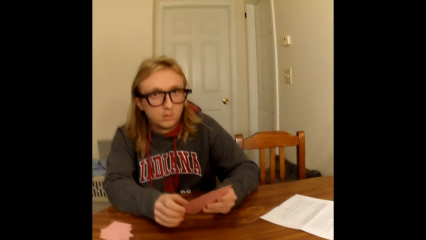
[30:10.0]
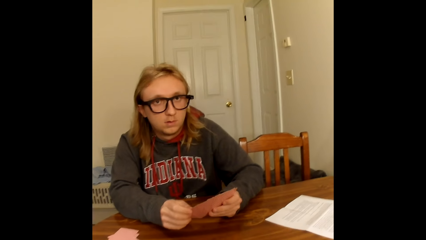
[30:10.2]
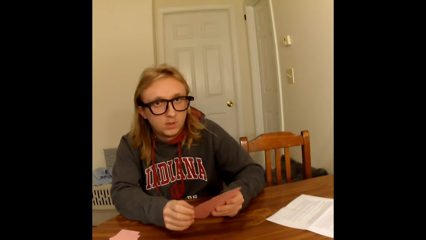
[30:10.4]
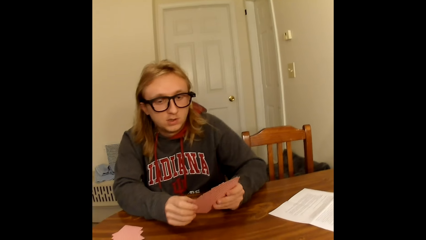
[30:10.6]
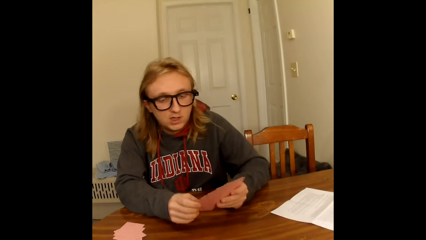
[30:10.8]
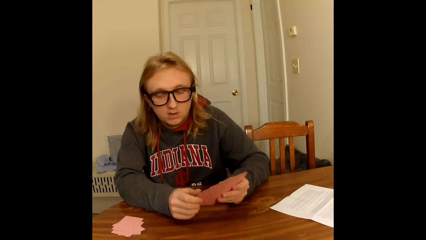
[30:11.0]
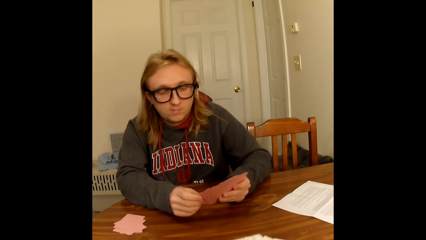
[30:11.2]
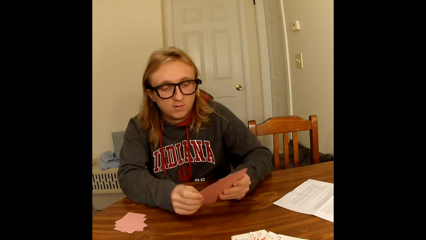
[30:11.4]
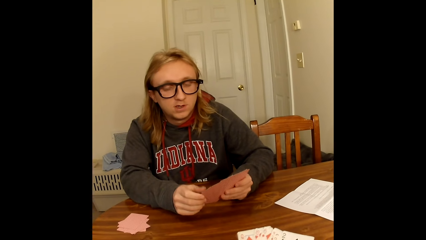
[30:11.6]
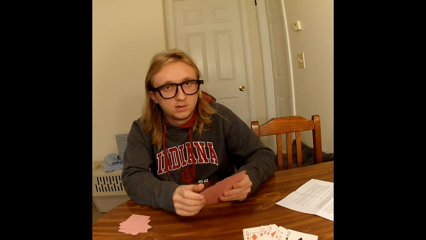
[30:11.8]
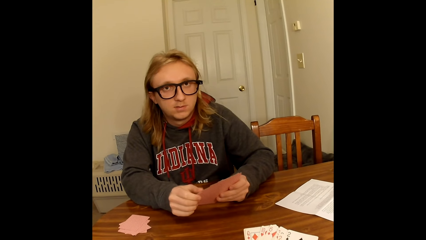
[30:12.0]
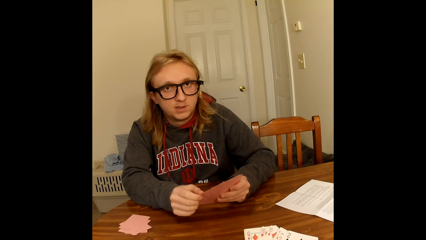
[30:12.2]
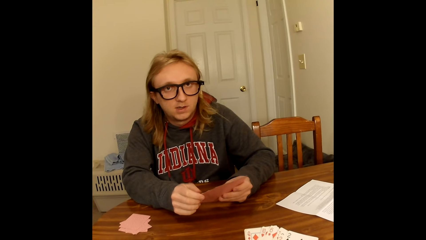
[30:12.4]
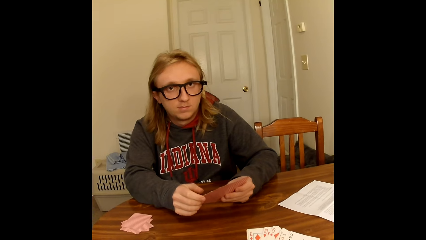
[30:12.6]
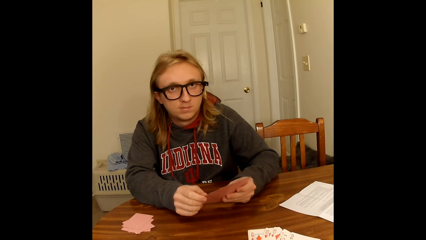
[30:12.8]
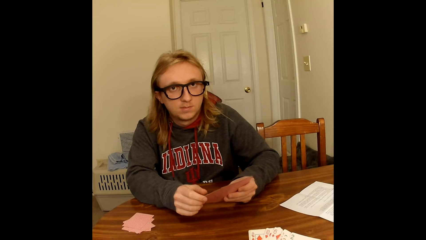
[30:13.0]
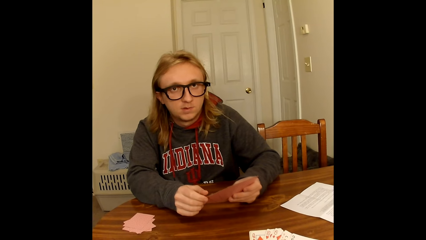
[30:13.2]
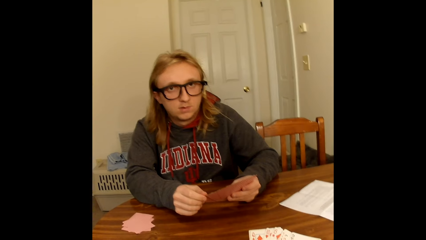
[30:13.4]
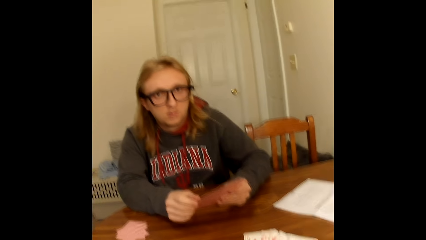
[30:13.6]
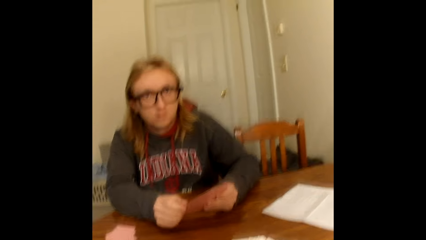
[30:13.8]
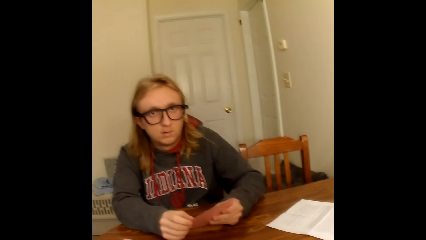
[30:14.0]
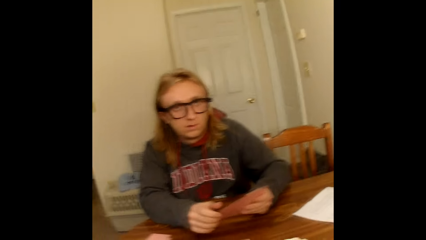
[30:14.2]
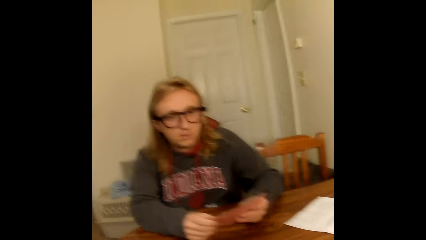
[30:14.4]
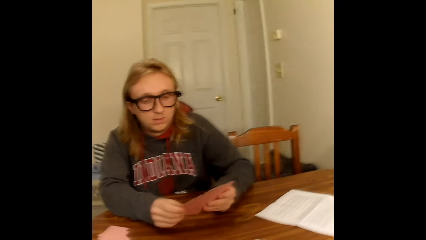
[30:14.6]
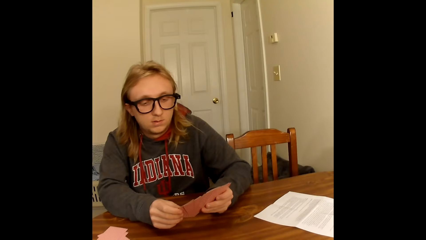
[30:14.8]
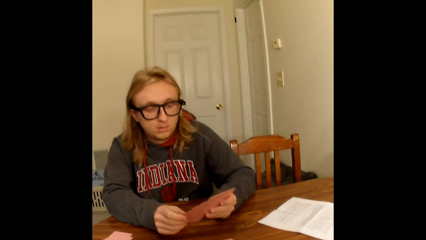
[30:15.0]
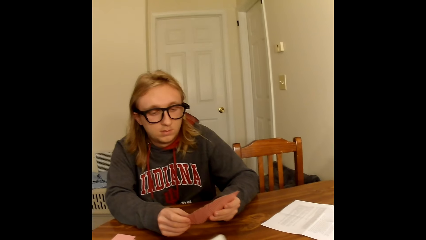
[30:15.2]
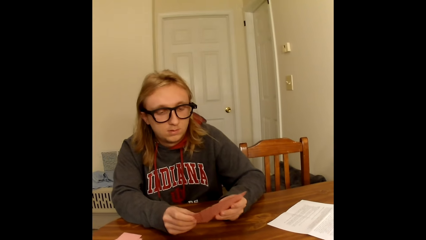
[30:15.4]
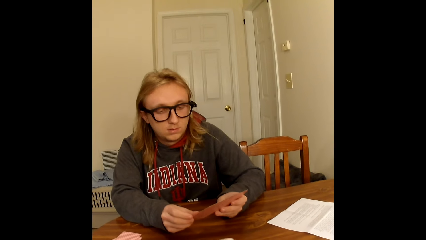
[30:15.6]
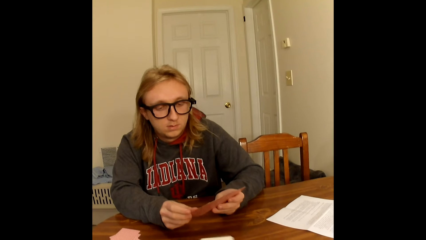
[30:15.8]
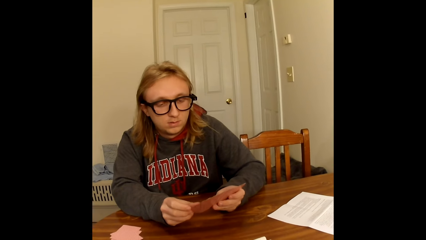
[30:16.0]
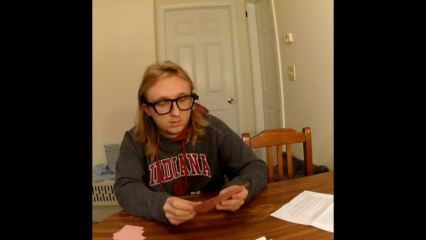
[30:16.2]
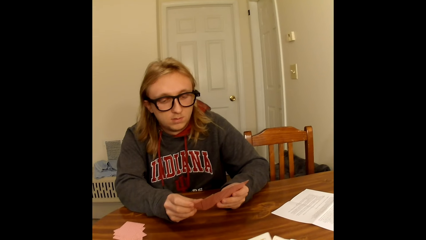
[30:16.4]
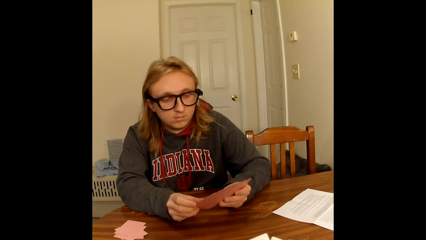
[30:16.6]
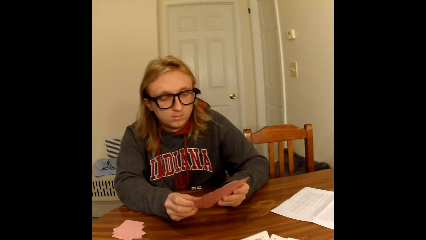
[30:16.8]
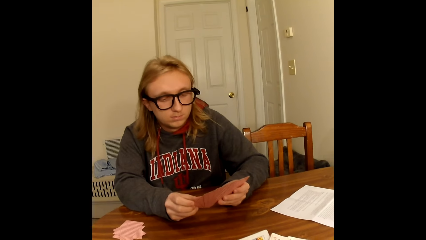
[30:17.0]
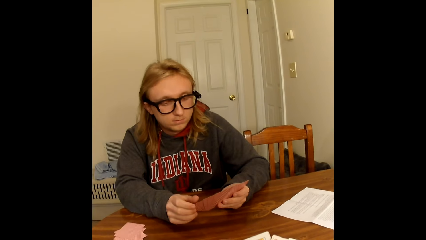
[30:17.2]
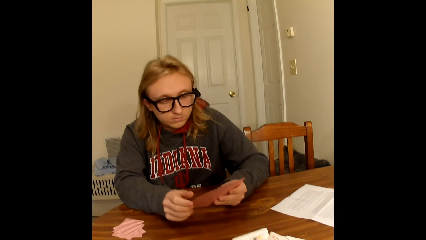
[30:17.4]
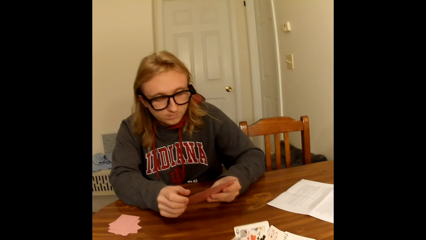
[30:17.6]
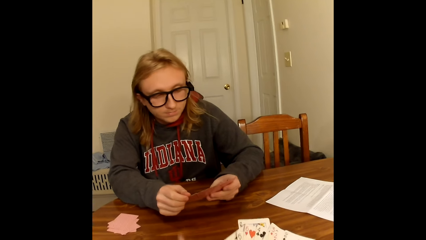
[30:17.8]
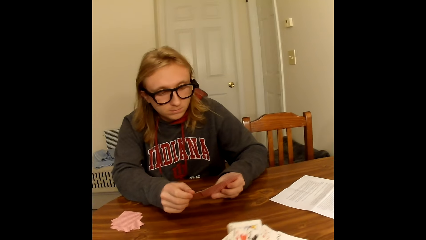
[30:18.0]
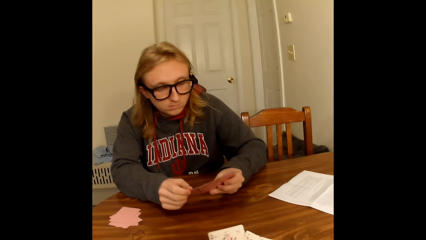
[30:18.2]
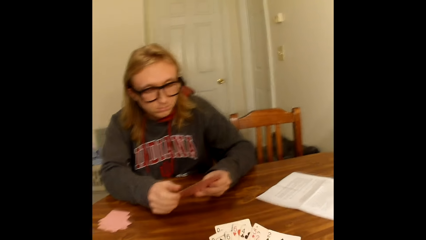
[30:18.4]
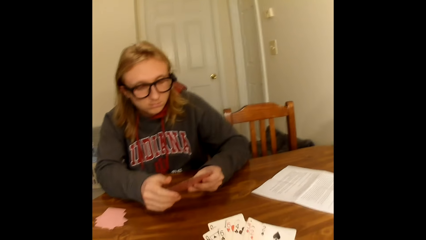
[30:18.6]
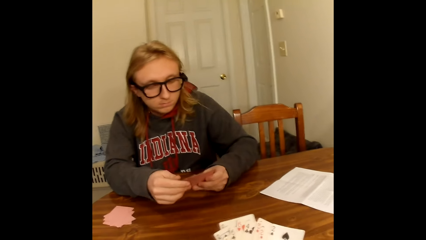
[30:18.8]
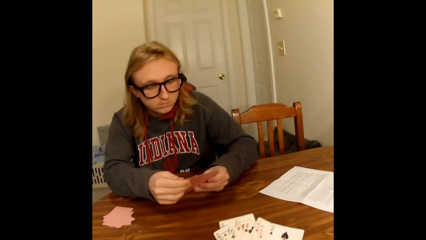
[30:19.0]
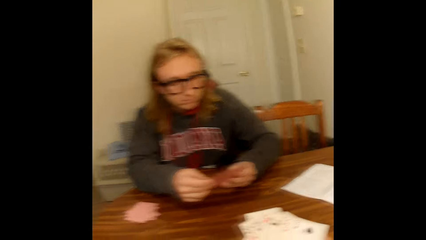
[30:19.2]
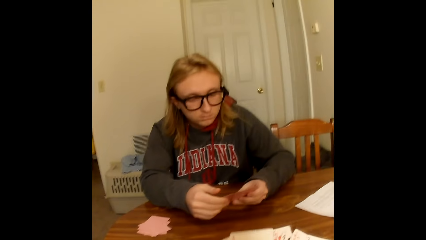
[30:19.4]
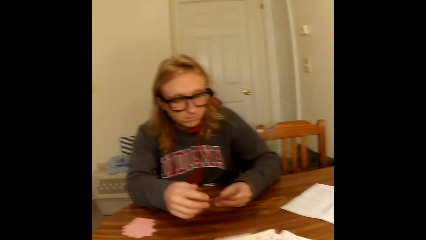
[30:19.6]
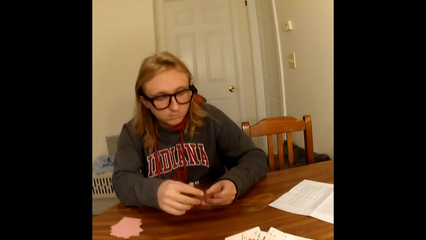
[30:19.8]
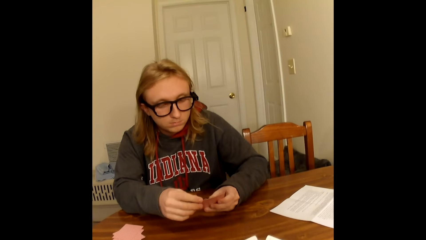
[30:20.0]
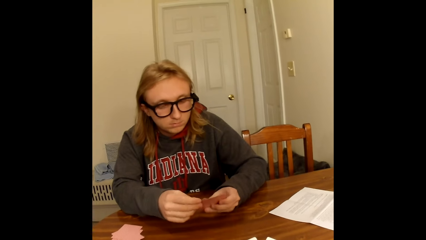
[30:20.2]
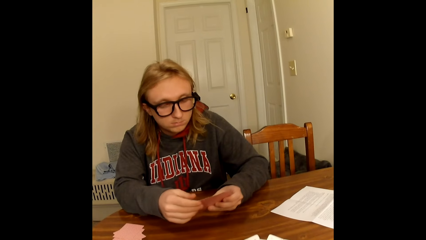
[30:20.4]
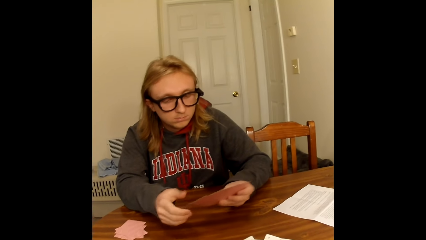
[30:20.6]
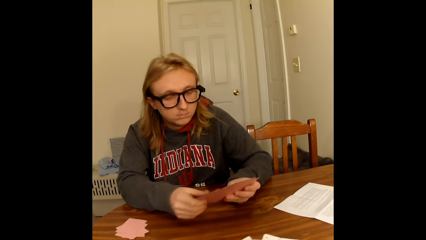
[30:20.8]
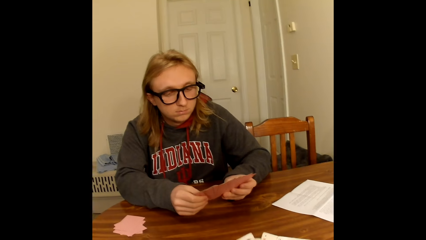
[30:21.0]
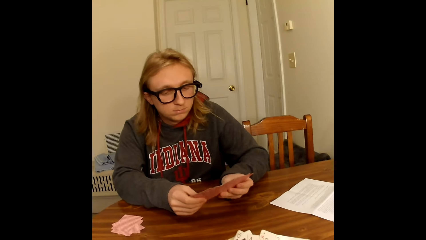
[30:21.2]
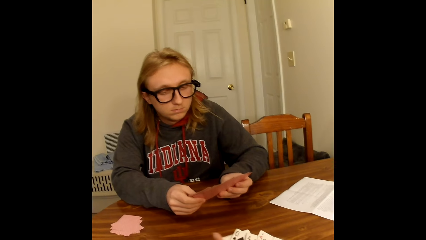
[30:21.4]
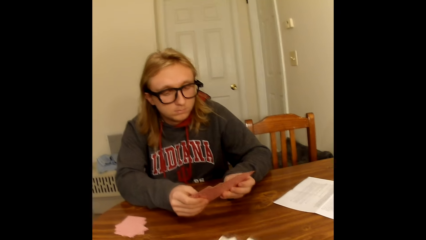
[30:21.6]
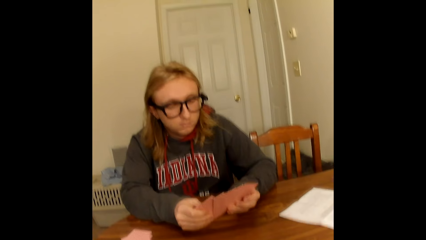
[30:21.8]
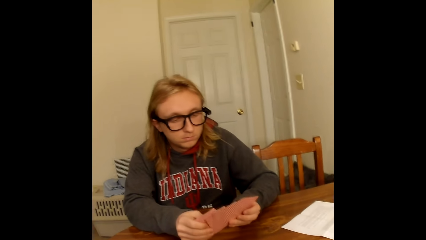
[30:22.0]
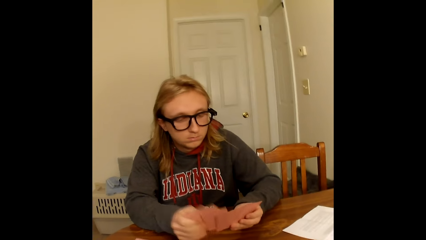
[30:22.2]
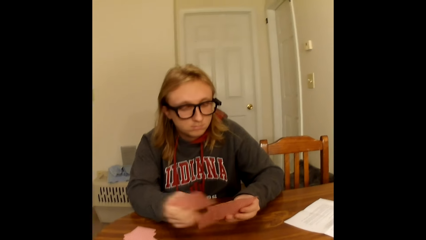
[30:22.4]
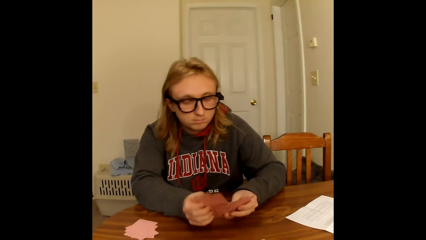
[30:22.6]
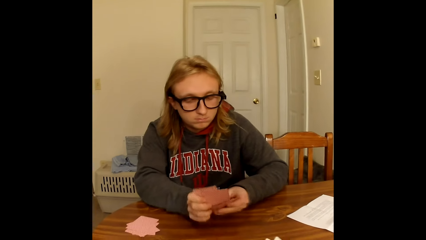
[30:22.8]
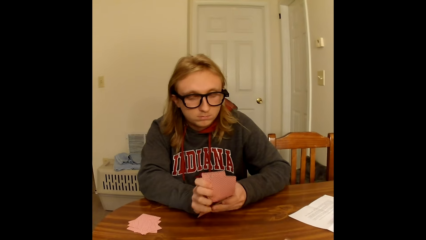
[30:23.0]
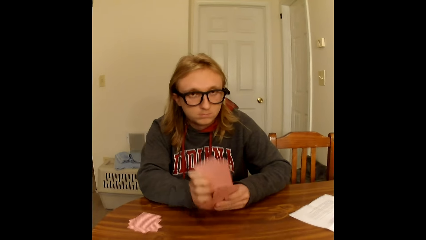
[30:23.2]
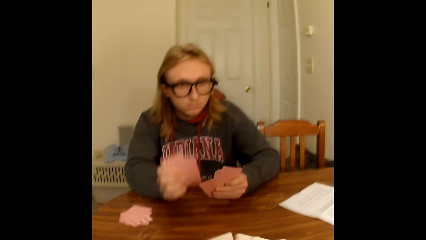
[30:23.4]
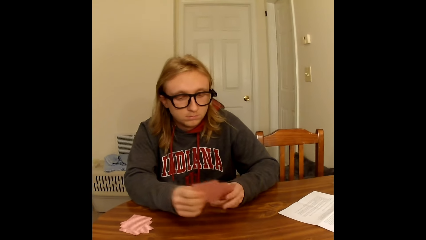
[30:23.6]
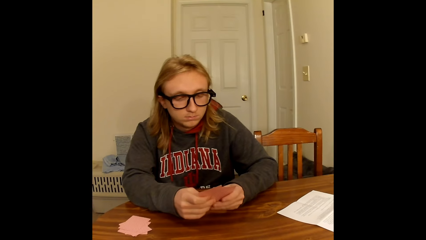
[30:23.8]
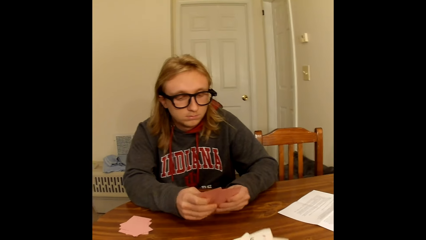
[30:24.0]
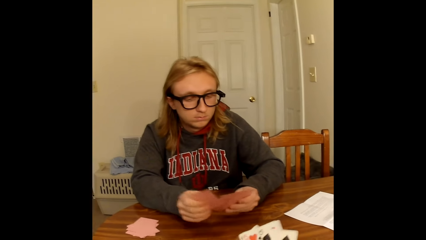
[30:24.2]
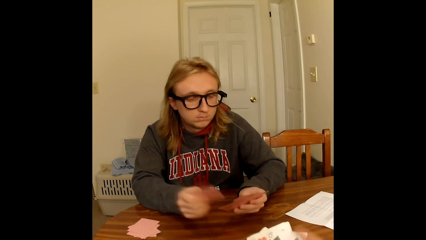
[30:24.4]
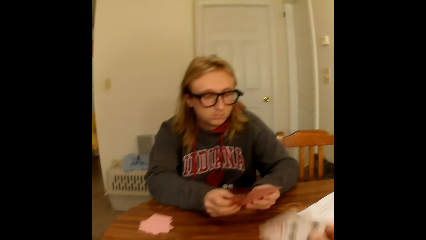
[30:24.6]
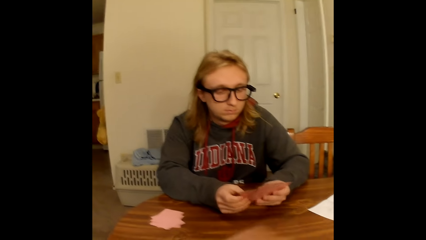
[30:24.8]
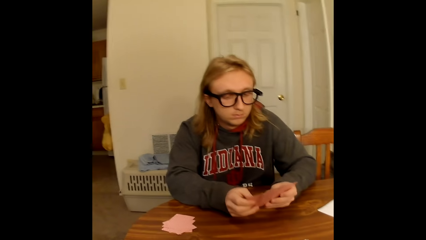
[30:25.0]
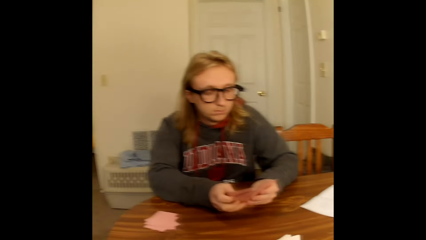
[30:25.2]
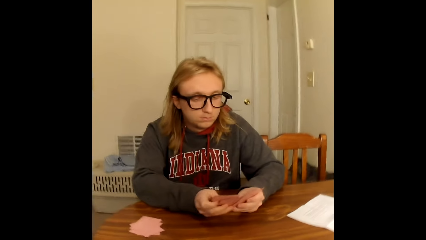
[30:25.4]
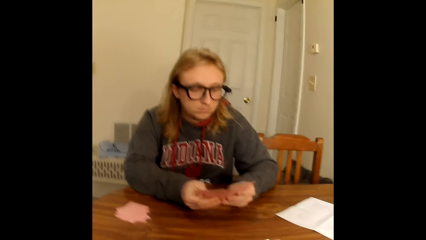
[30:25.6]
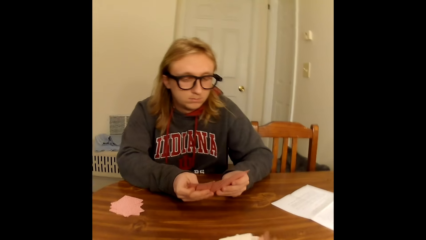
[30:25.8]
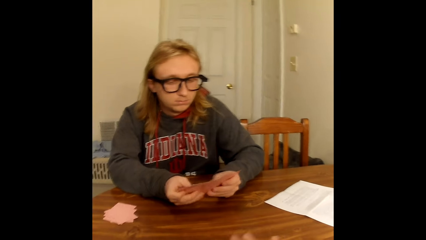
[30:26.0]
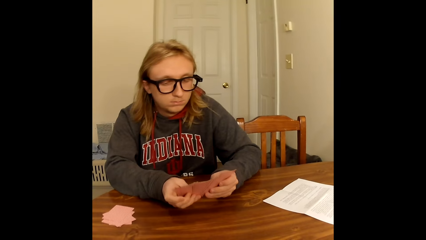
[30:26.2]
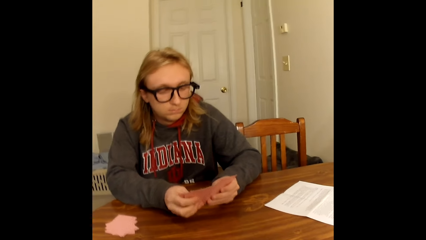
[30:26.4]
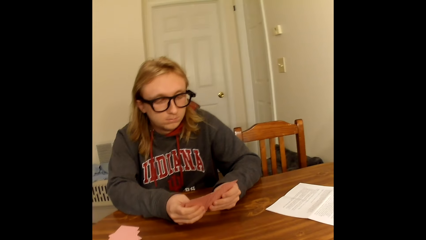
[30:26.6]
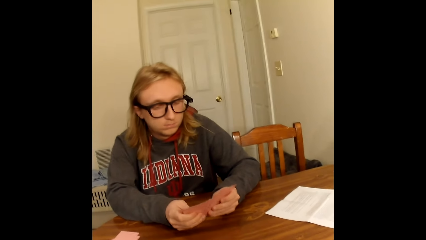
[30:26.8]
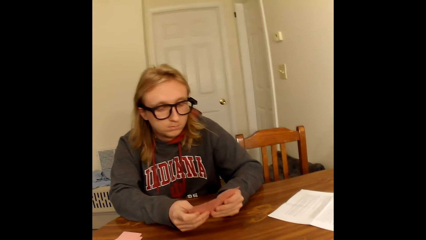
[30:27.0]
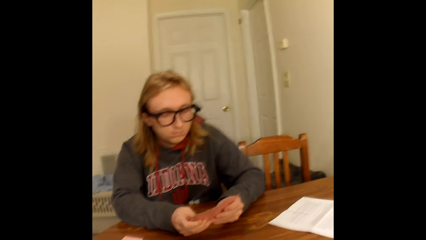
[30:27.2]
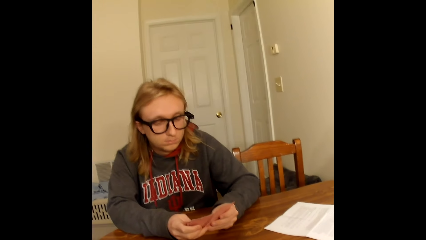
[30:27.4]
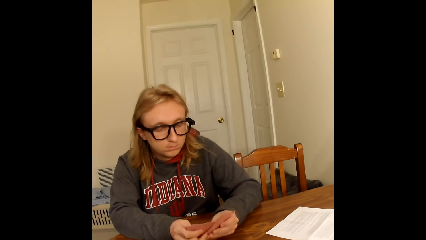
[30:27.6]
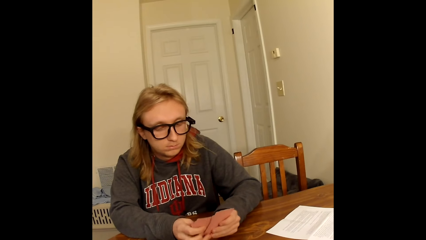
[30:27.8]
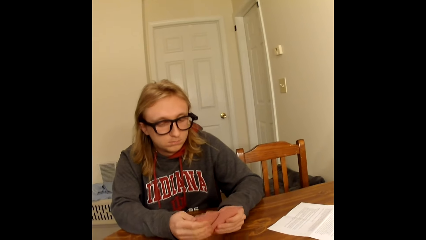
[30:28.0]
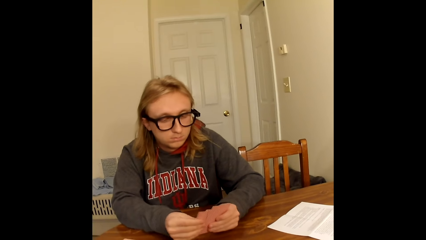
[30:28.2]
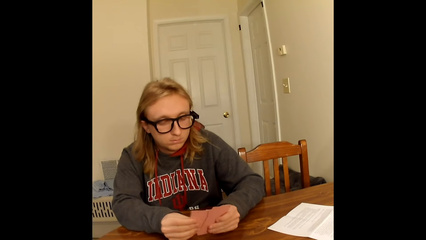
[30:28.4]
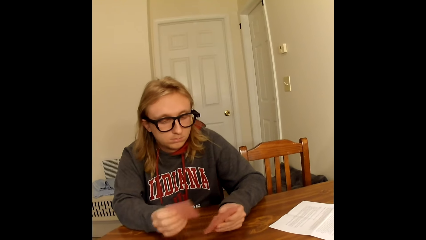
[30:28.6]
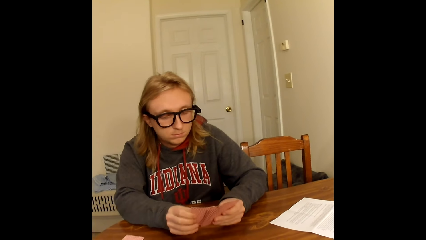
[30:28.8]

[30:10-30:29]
The camera wearer holds the cards. She moves the cards. The man moves the hand on the cards. The man drops a playing card on the table with his left hand. The man takes the playing card from the table with the playing cards in both hands. The man arranges the cards. The man holds the playing cards face up to him on the table with both hands. The camera wearer places some playing cards face down on the table with her right hand. The man spreads the playing cards in his hands with both hands. The camera wearer holds the playing cards face up to her on the table with both hands. She moves the hand over the cards.
